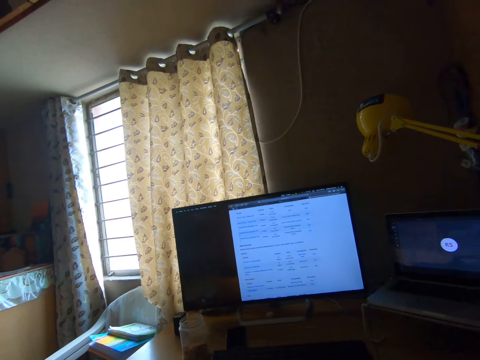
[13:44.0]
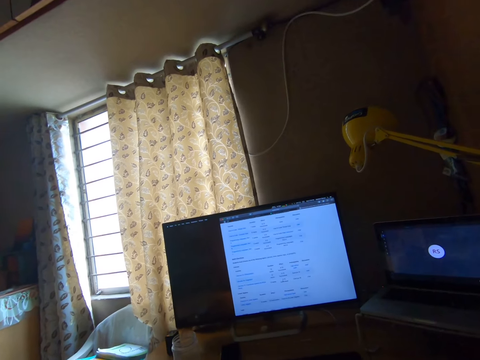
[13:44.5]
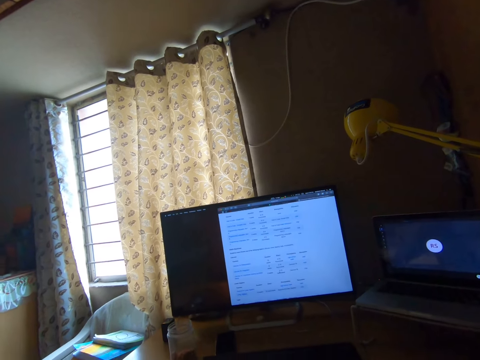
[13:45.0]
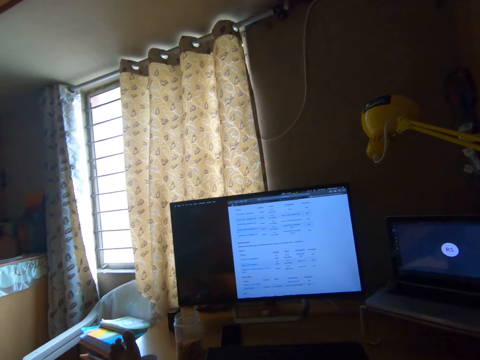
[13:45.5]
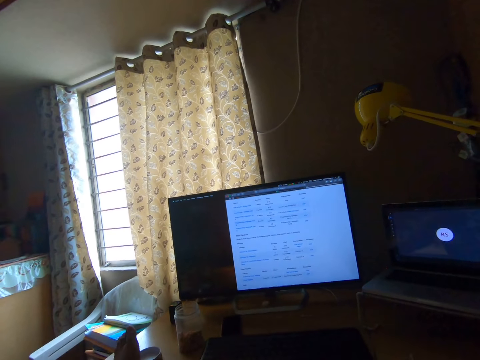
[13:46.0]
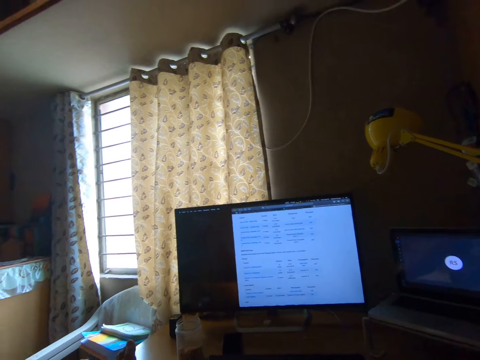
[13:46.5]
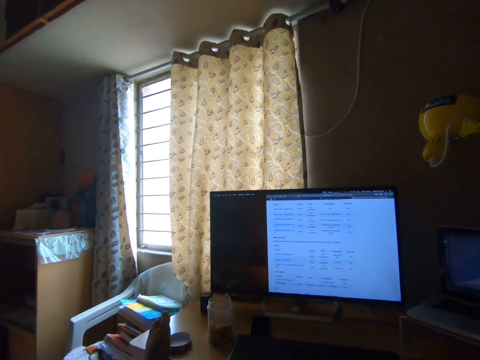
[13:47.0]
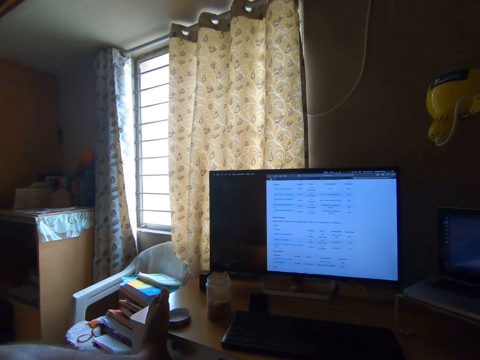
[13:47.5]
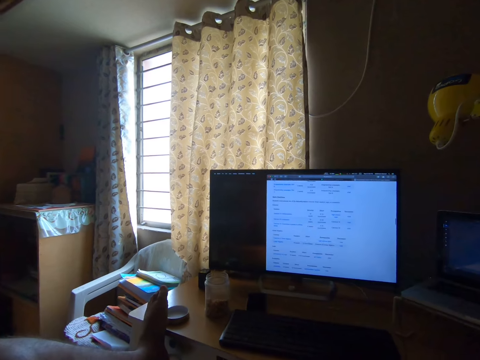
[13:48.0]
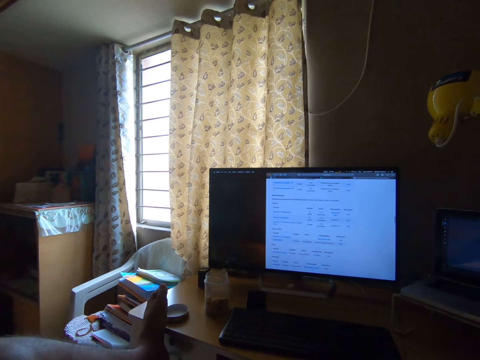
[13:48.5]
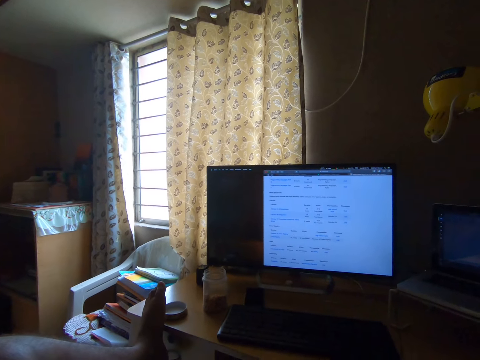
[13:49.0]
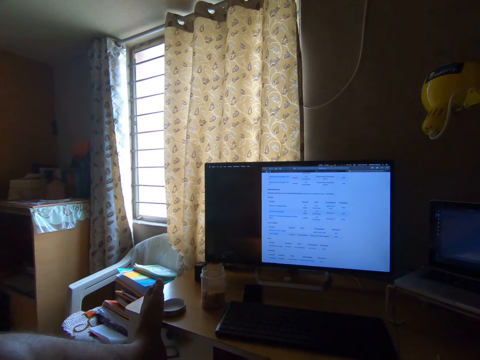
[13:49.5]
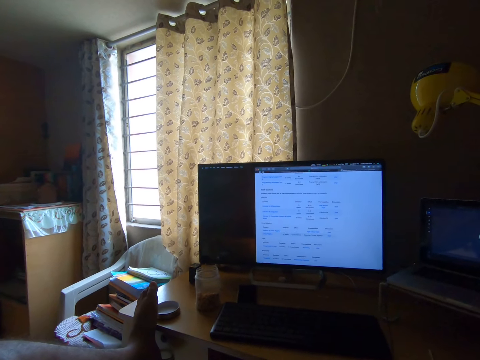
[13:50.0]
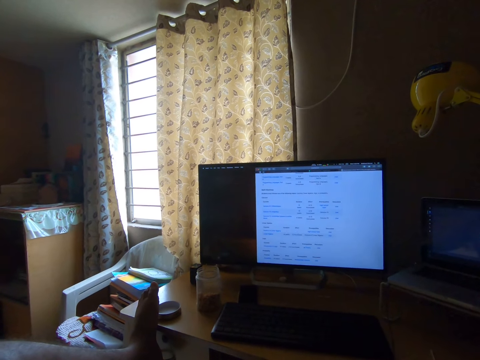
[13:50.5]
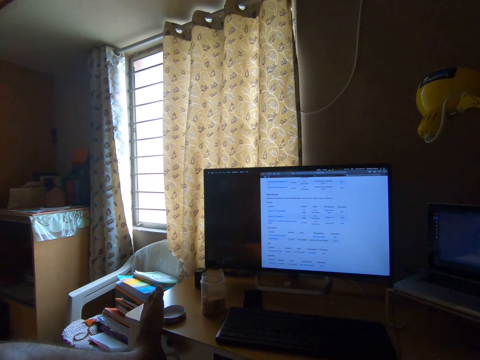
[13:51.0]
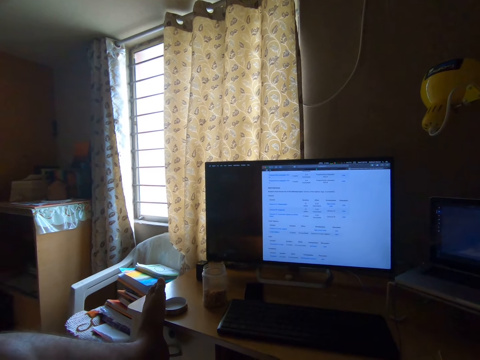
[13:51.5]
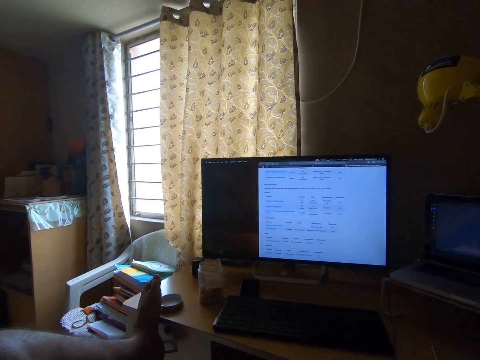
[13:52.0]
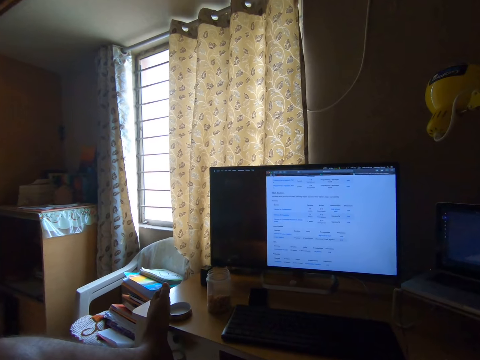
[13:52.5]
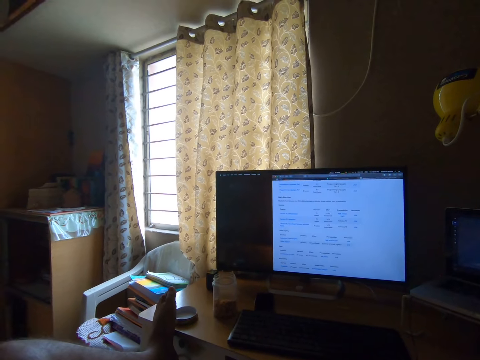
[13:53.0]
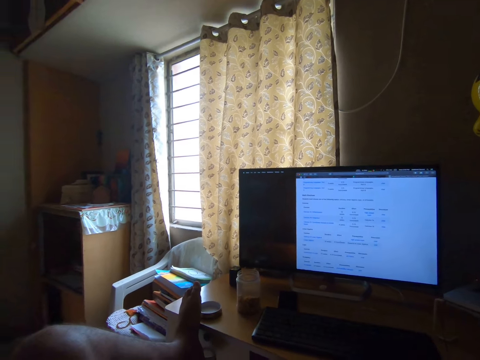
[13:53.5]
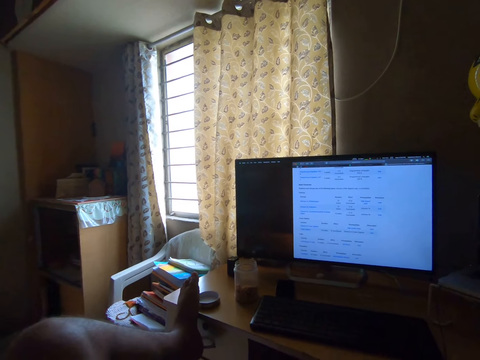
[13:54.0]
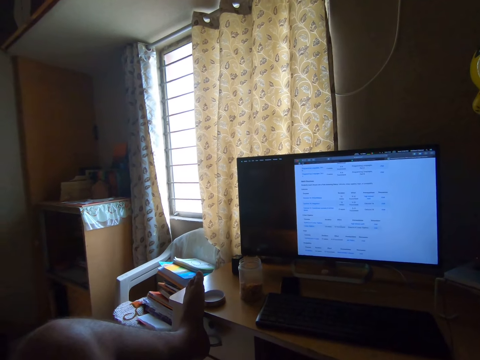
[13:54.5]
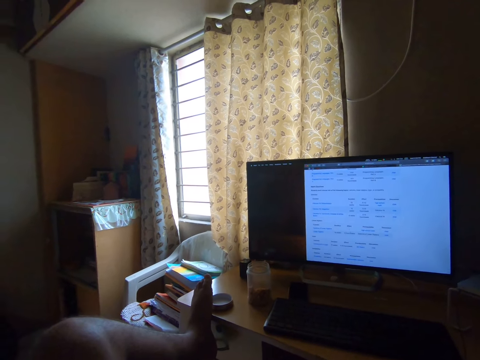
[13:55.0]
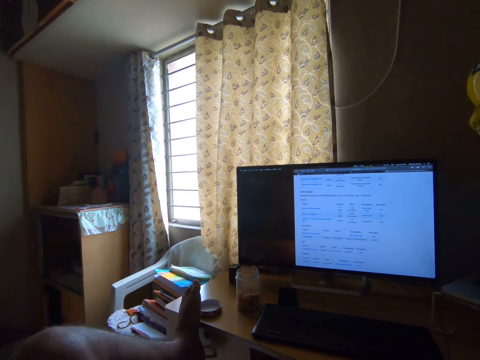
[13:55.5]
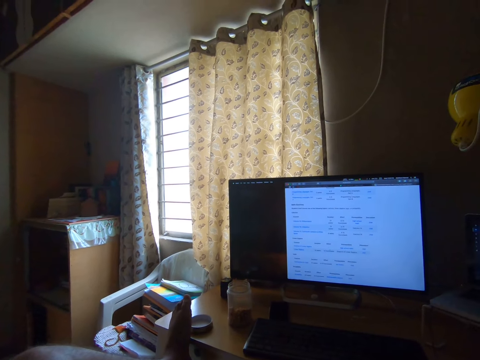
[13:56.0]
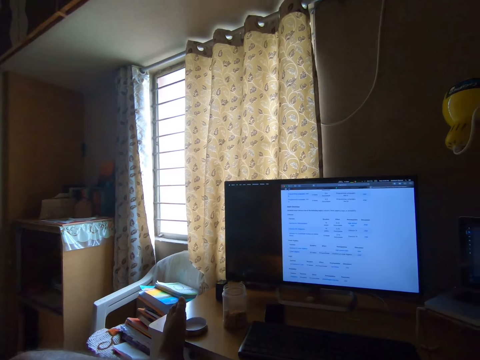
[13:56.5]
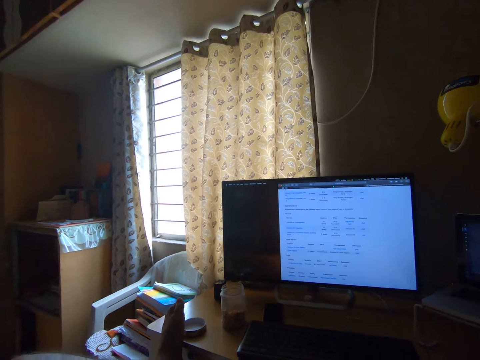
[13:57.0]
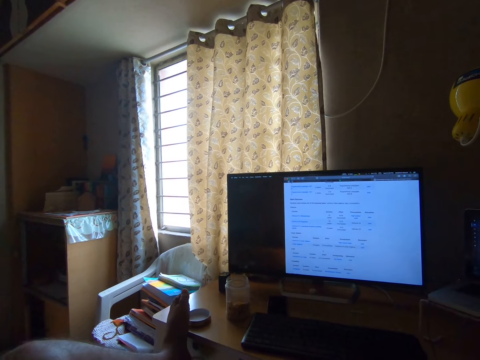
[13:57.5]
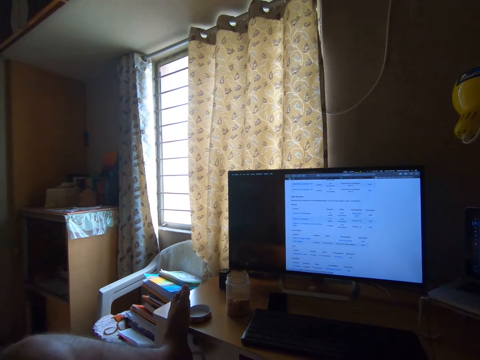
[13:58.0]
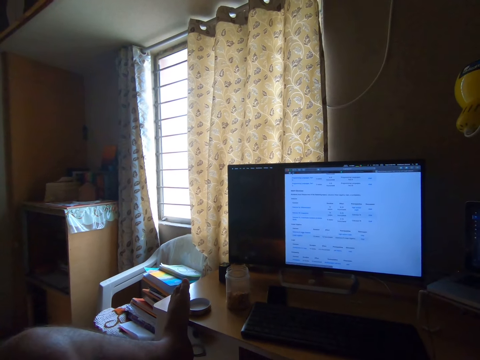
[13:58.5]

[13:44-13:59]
The camera wearer moves his left leg on the table.

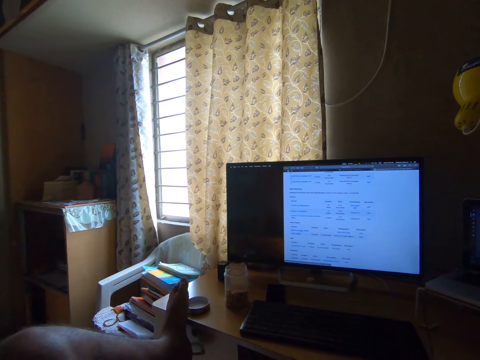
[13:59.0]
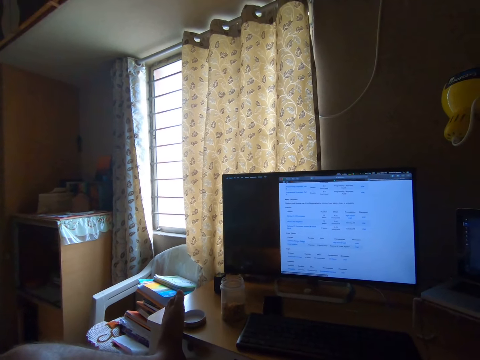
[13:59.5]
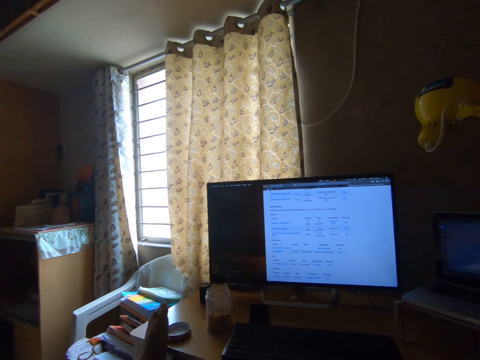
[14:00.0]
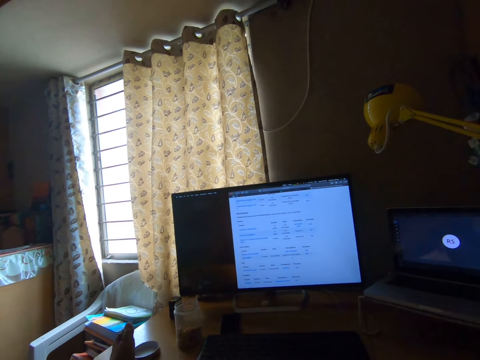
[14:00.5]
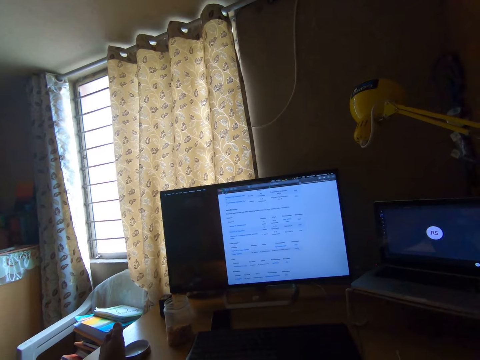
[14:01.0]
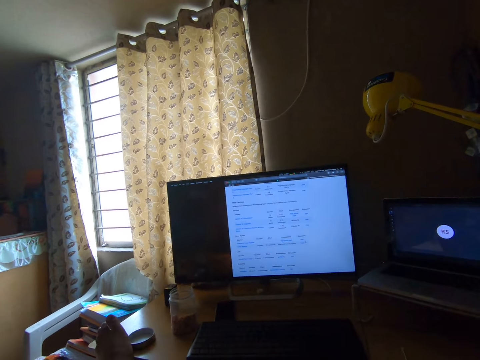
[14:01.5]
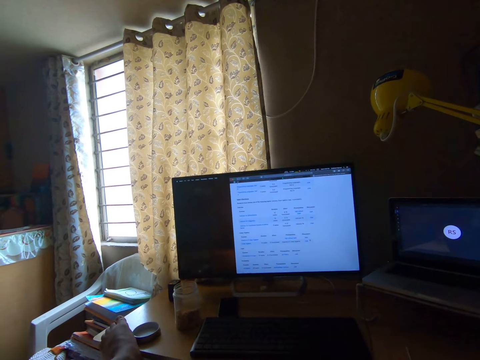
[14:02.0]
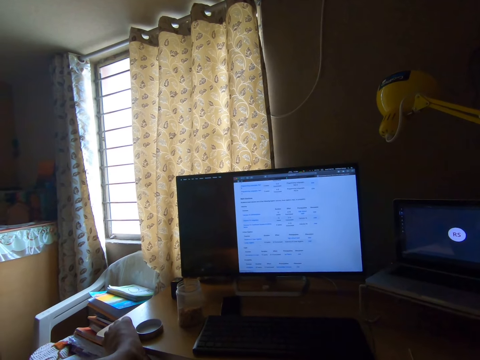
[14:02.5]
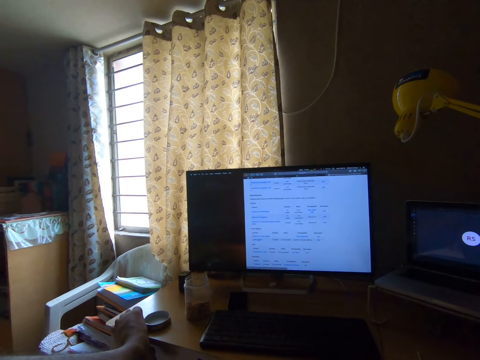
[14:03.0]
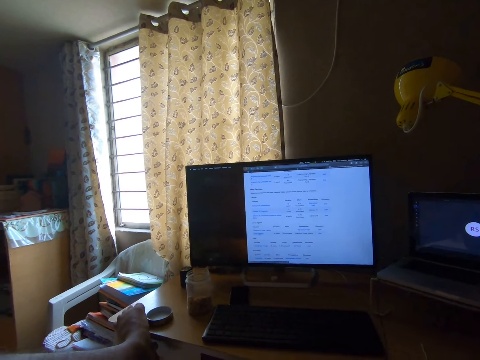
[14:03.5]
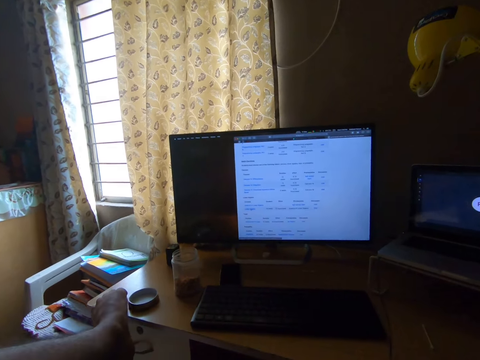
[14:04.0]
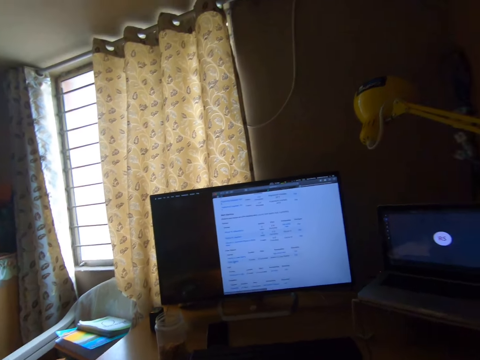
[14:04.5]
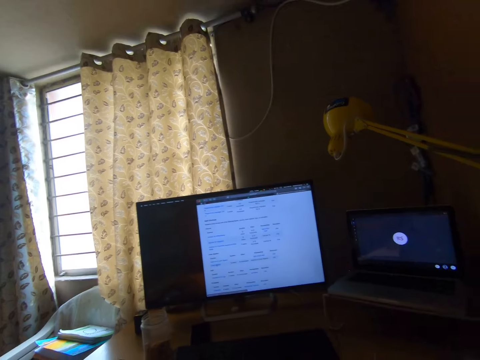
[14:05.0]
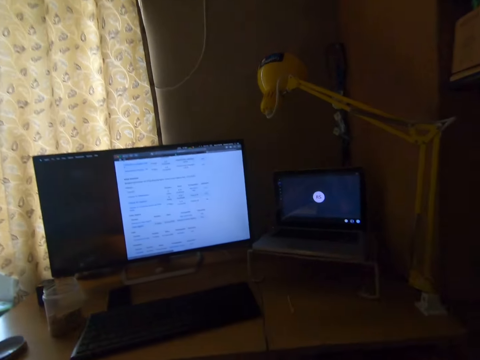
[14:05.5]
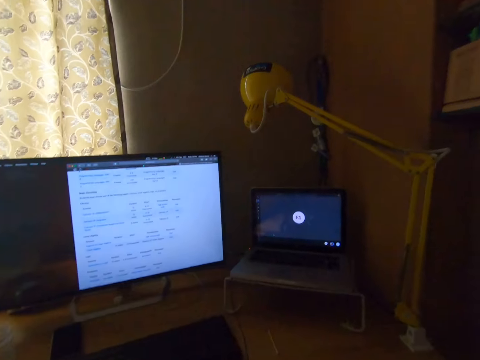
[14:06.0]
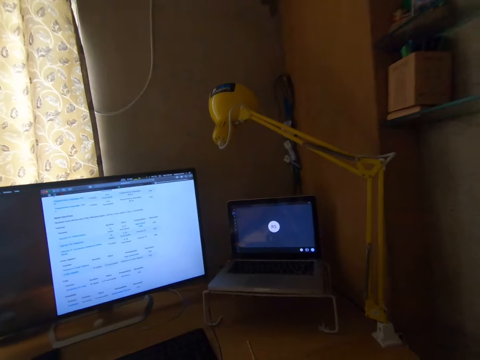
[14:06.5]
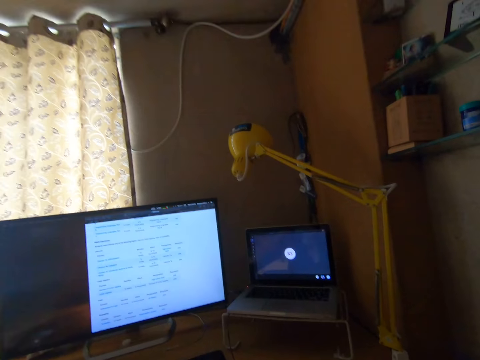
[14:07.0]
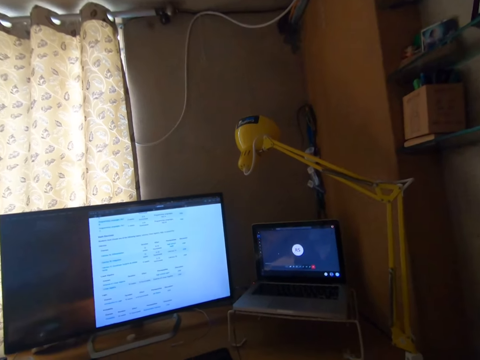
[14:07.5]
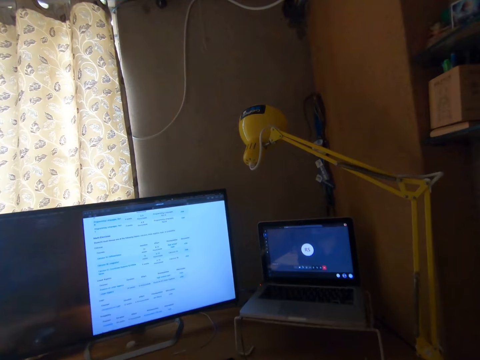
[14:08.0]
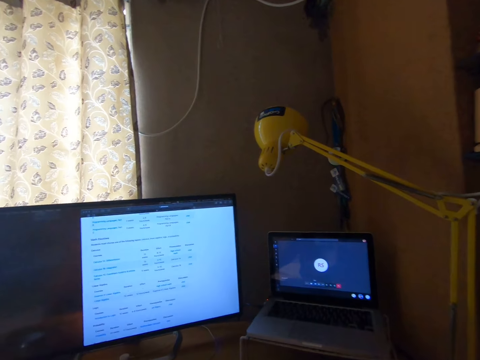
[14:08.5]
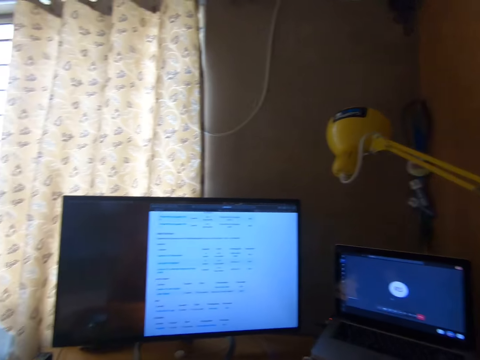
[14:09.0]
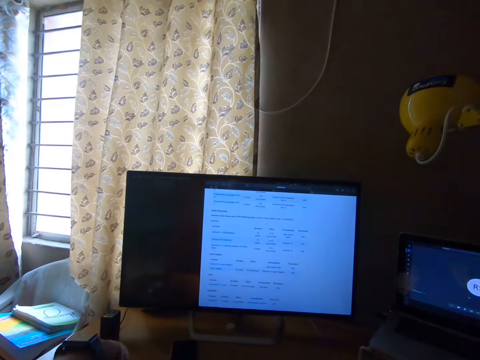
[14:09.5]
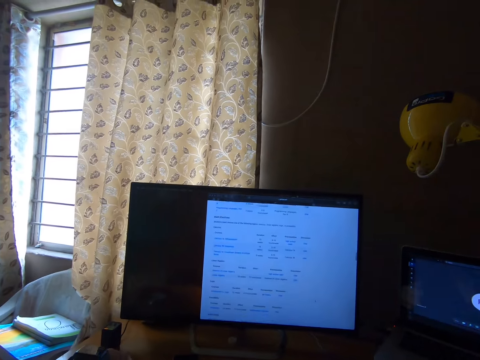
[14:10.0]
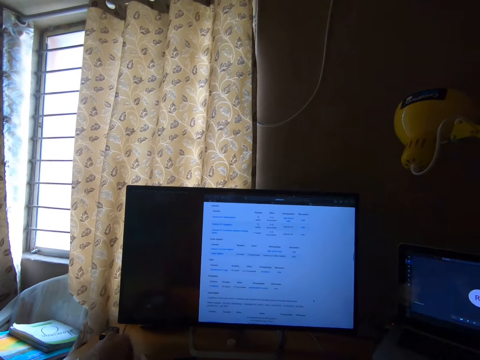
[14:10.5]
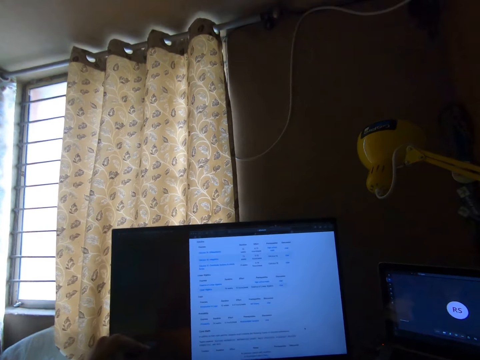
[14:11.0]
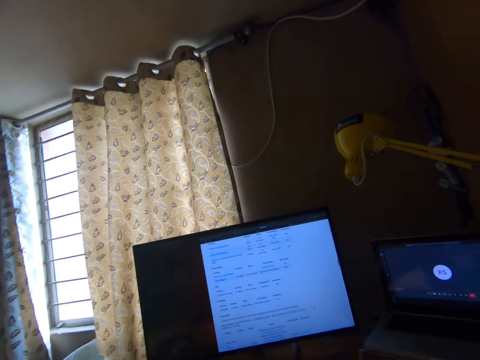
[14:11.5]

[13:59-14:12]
The camera wearer looks at the laptop. He moves his leg on the edge of the table. He picks up some peanuts in a jar with his left hand.
